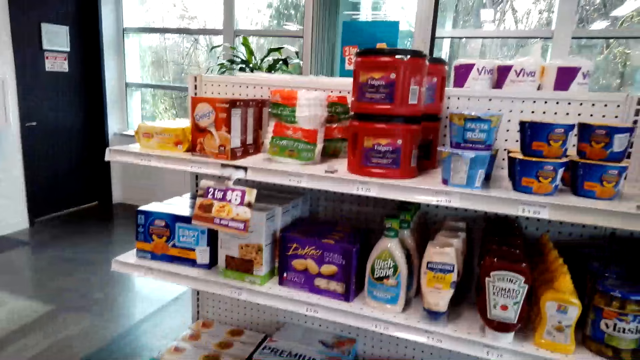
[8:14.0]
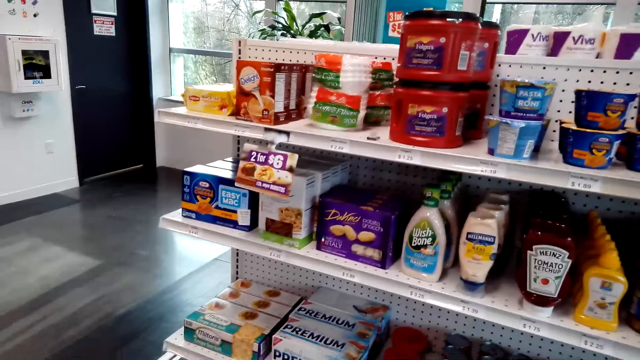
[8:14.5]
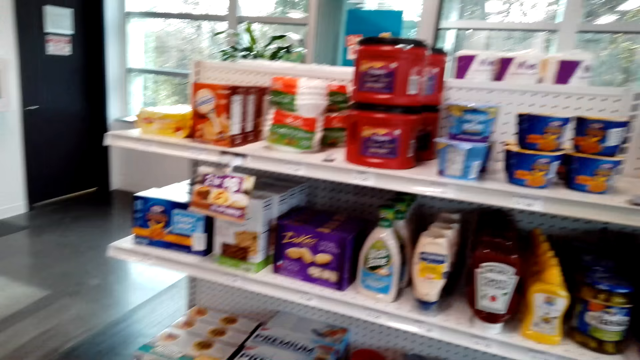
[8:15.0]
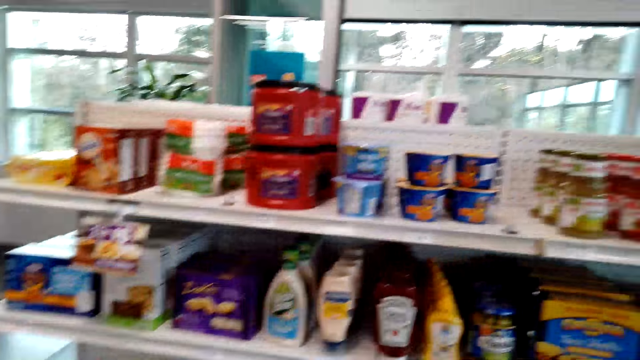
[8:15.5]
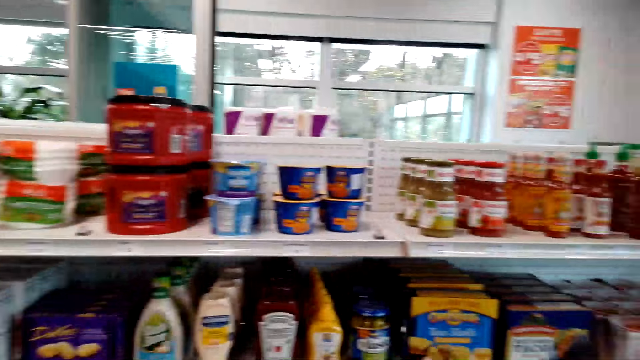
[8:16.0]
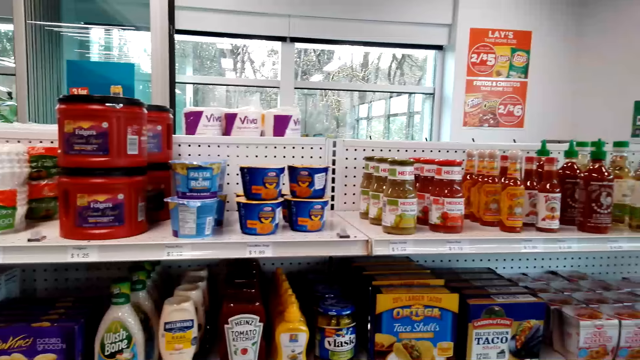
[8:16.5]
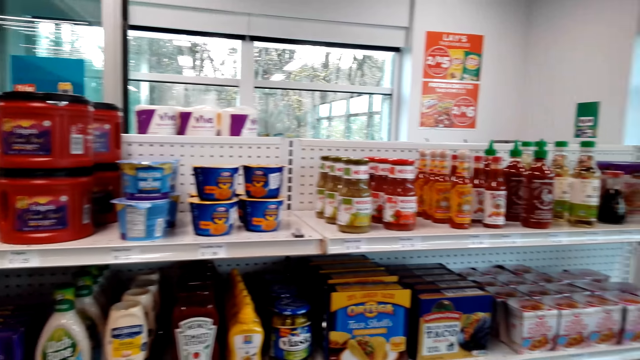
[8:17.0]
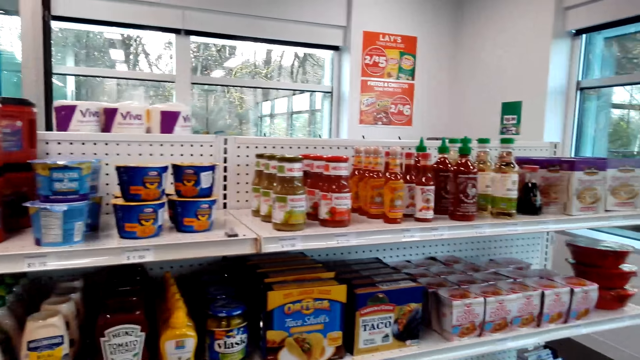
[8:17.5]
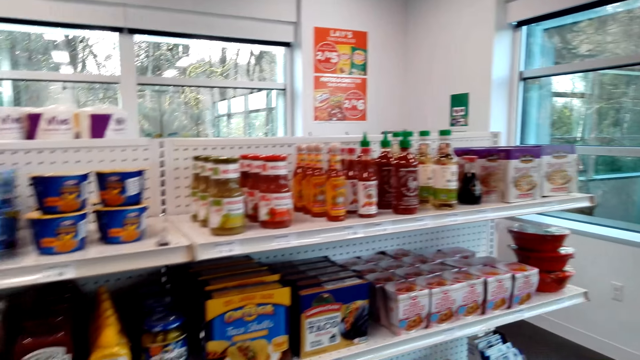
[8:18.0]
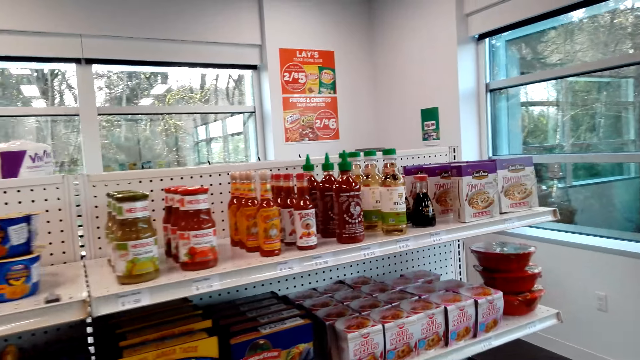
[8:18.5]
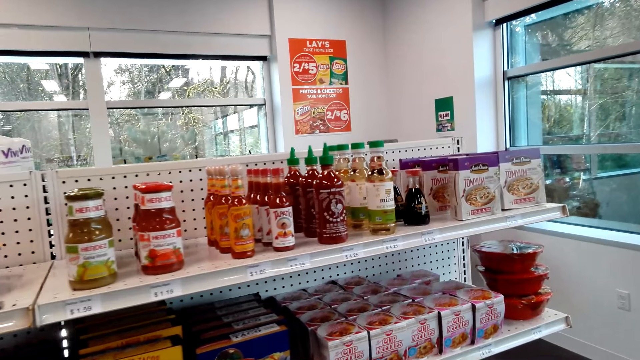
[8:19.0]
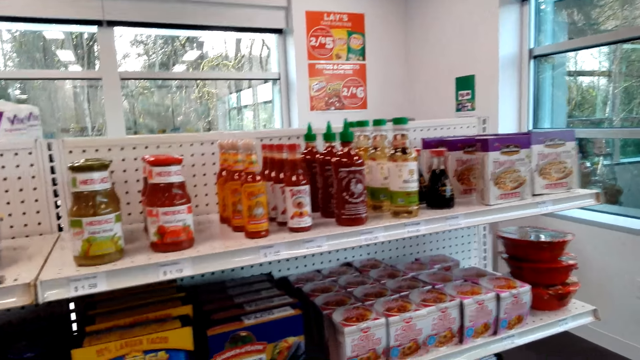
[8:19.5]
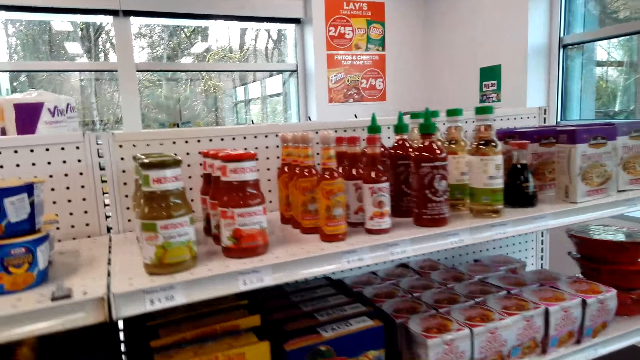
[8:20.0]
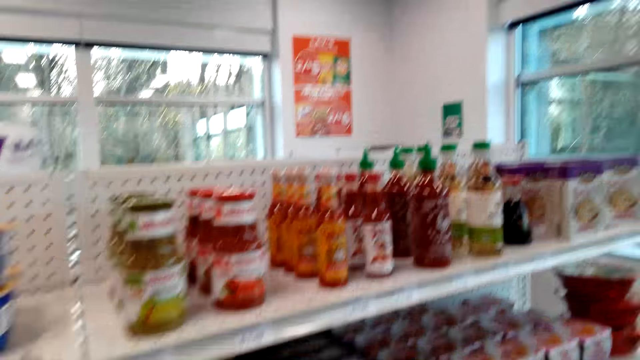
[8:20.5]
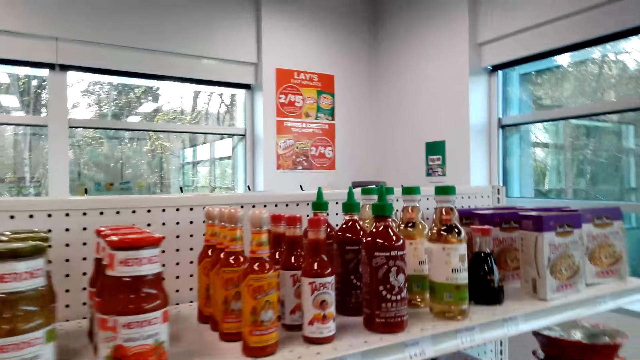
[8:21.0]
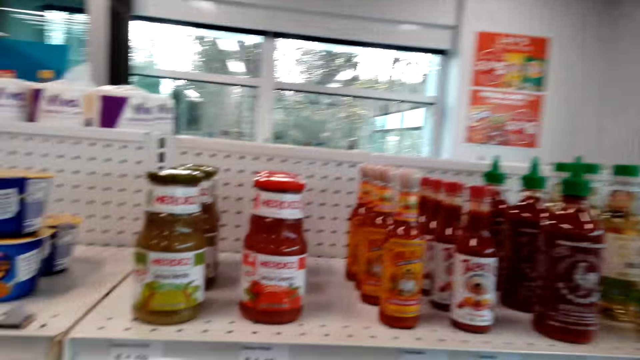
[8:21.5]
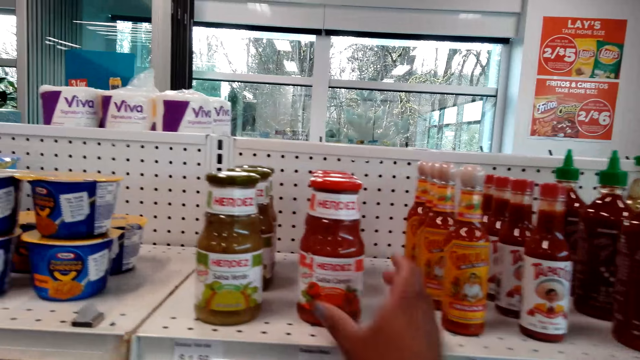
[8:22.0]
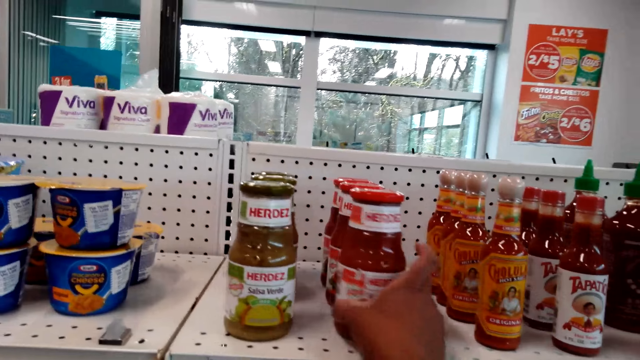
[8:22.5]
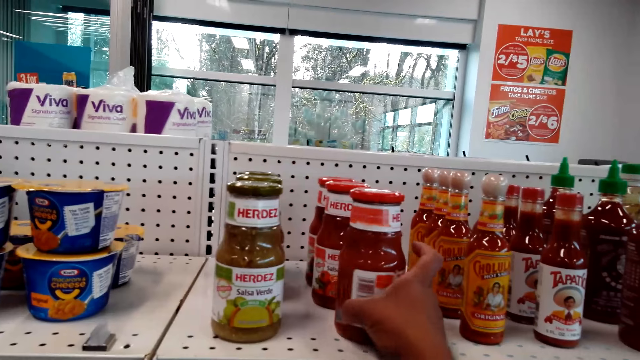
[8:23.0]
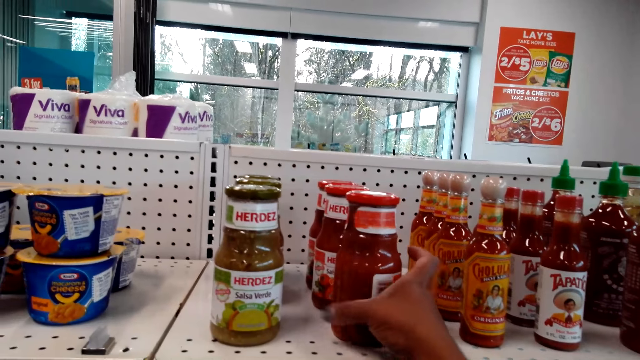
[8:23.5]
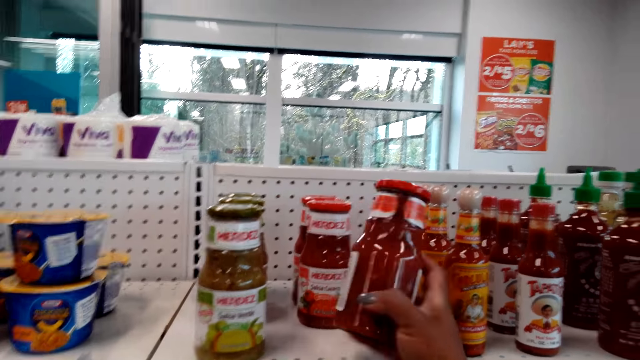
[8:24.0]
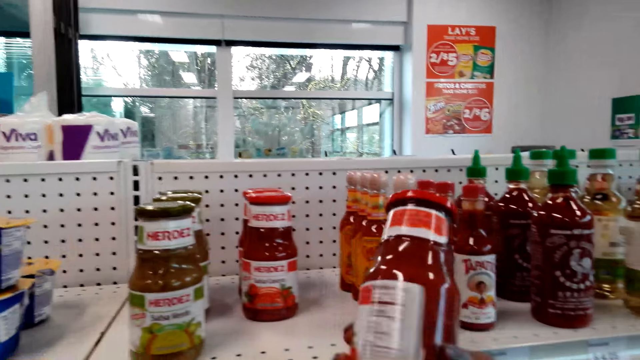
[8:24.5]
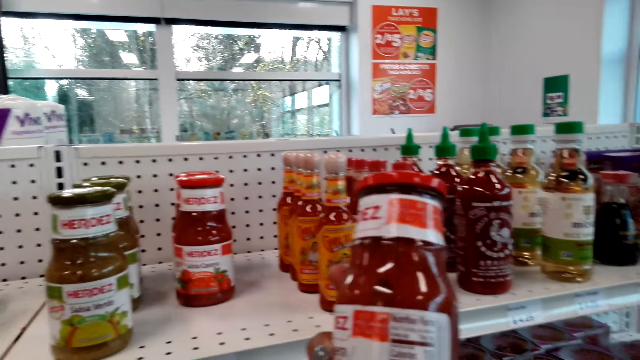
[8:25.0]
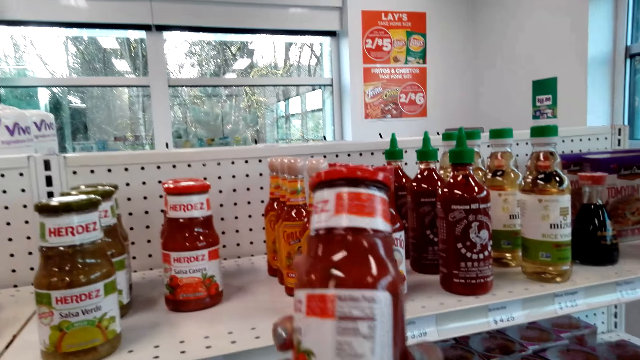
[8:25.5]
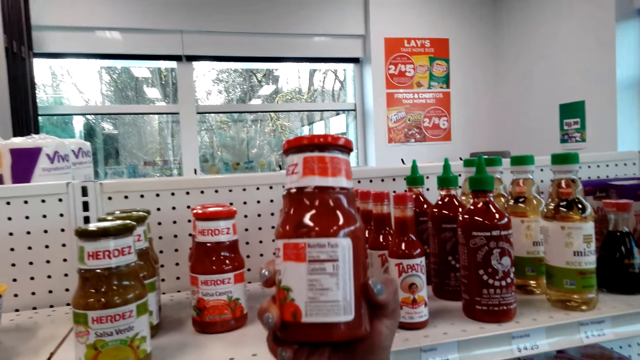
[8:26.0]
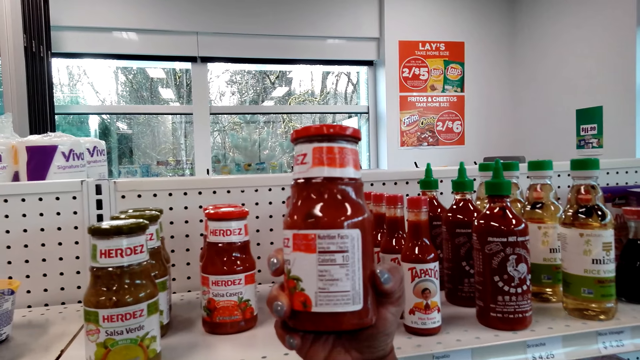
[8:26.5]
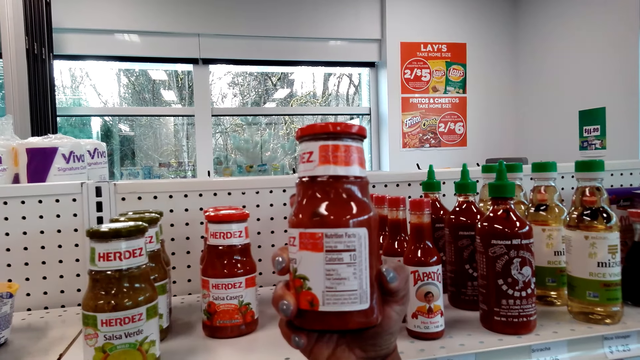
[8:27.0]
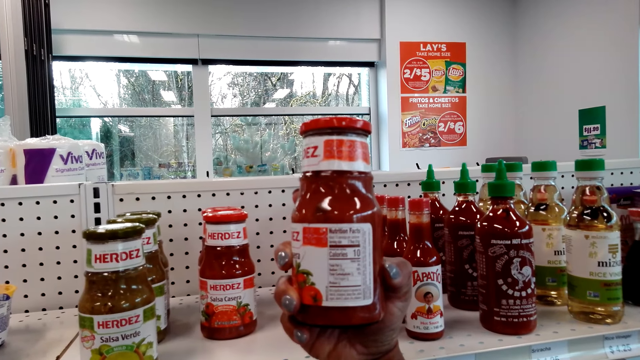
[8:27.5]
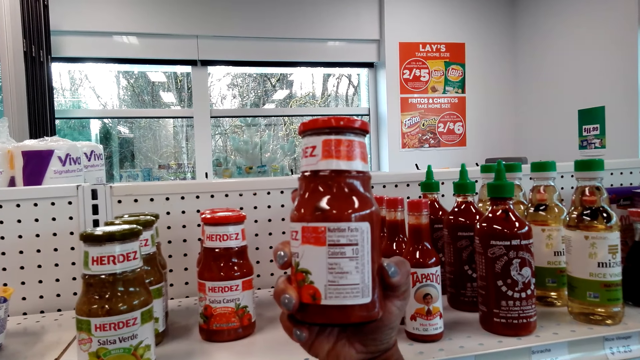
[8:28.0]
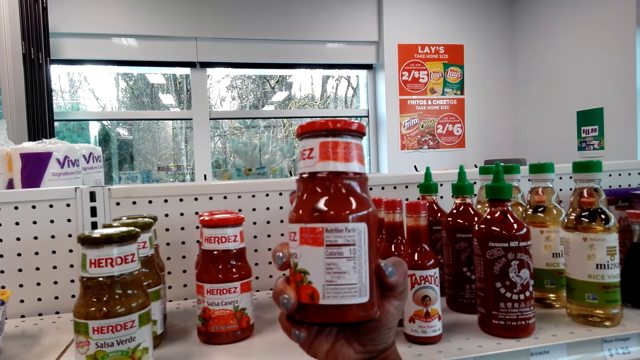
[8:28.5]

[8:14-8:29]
The camera wearer picks up a bottle of Herdez Salsa Casera. They turn the salsa bottle. They stare at the salsa bottle.

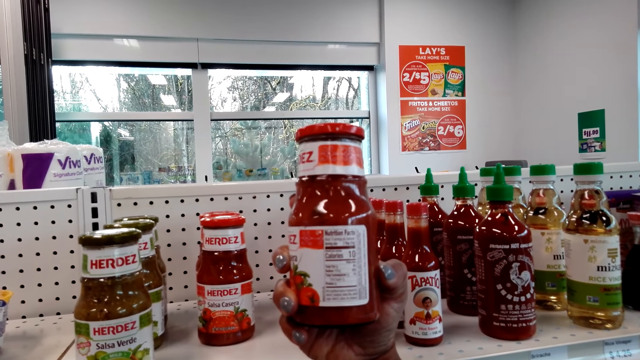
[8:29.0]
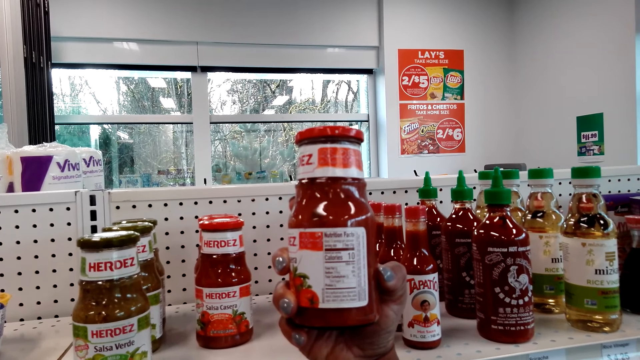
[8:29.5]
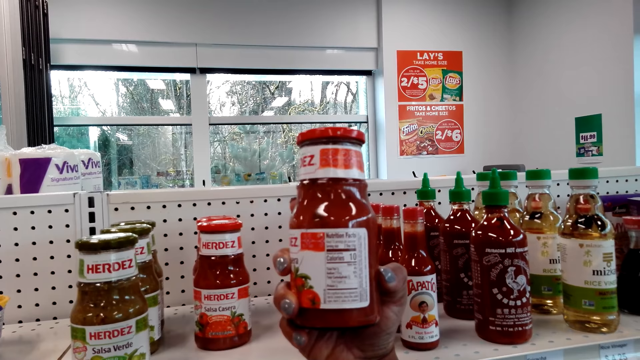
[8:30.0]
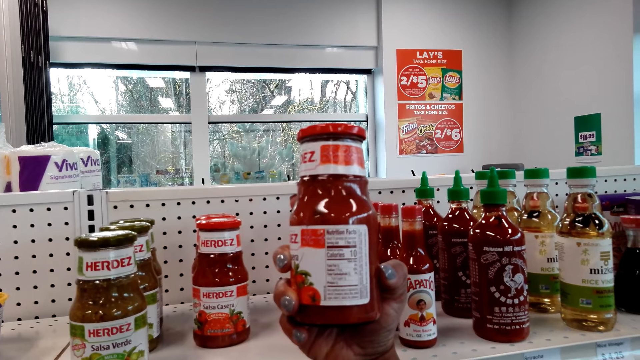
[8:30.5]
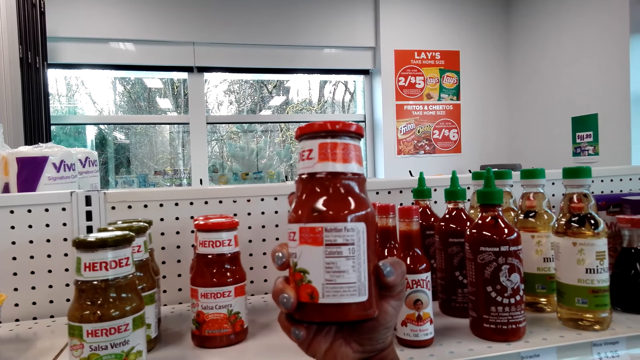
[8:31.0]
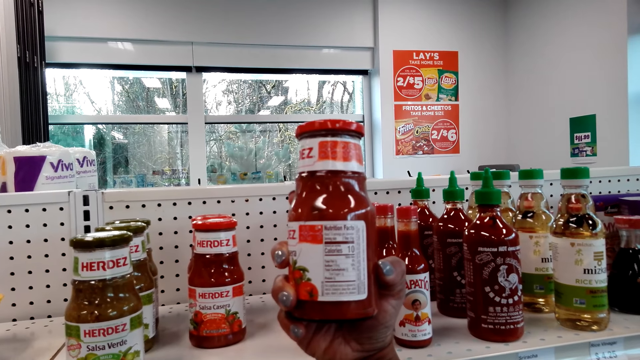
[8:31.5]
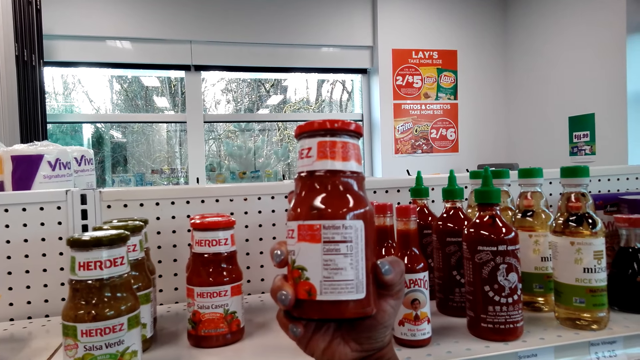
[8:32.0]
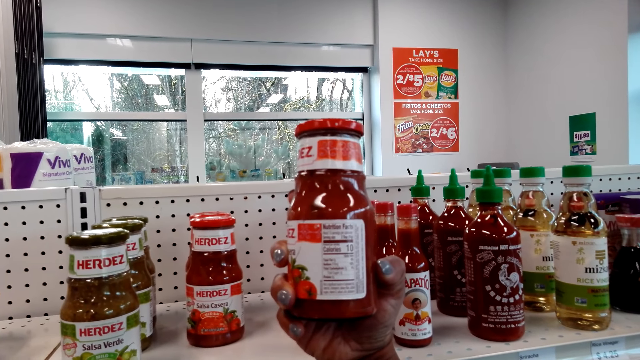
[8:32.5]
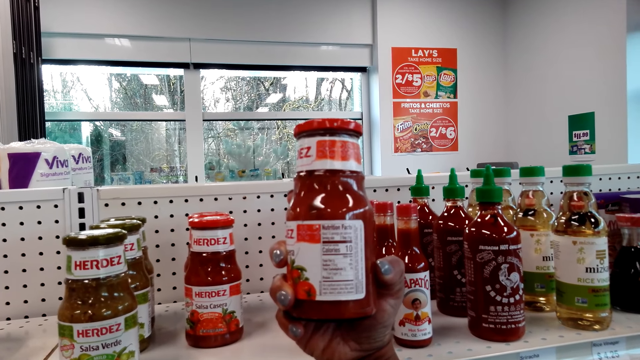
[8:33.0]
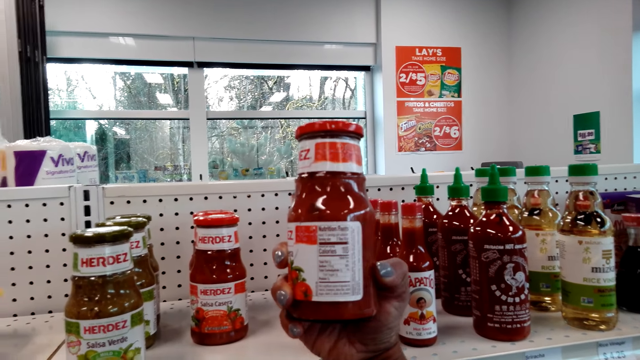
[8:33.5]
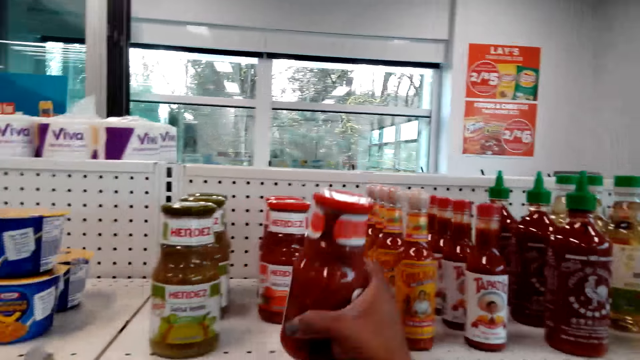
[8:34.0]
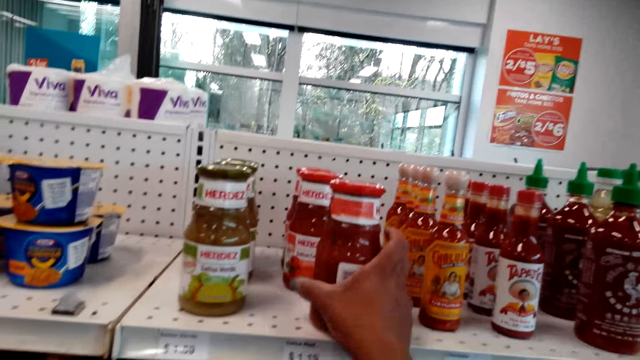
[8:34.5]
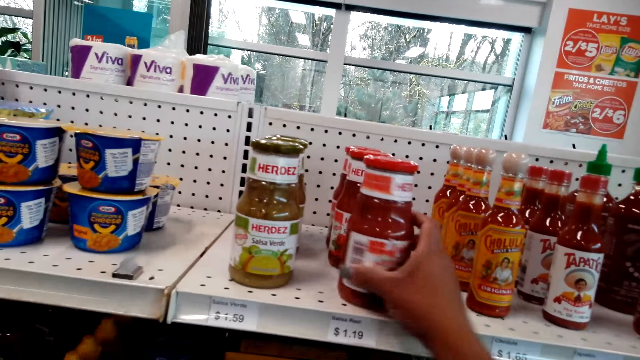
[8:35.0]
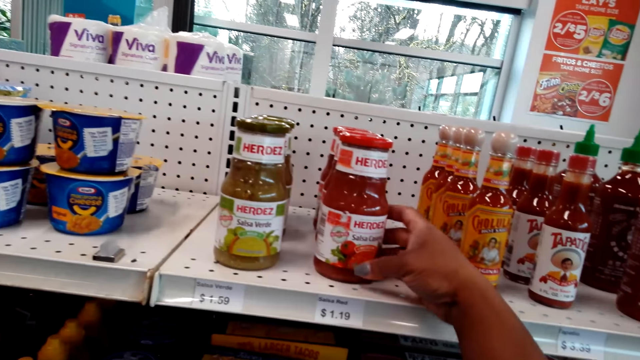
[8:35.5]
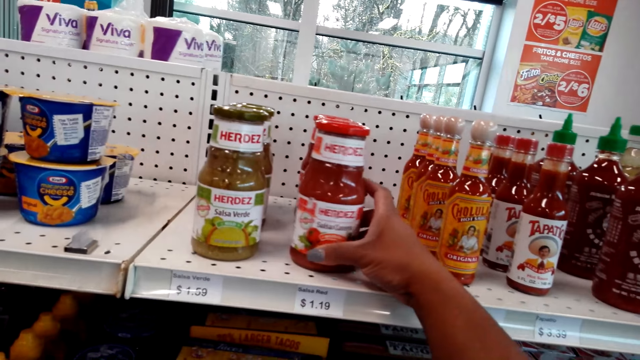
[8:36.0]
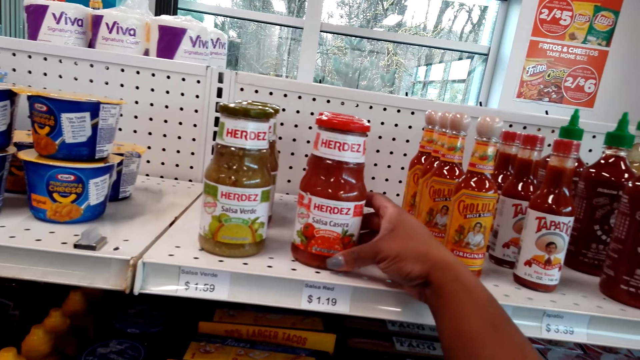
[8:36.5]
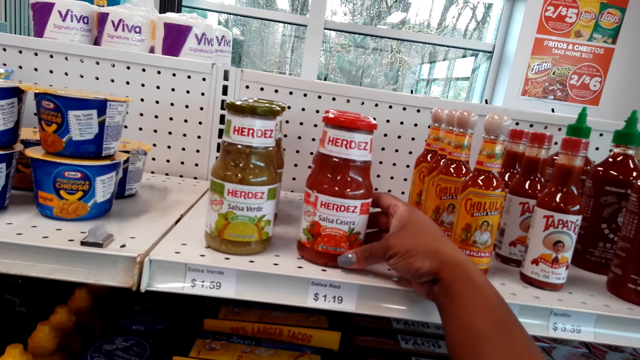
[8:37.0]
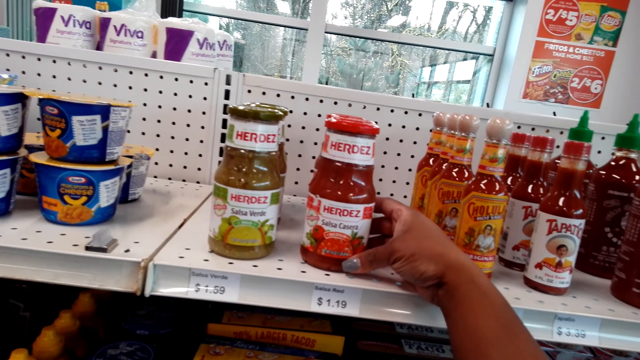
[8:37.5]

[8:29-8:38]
The camera wearer puts back the bottle of Herdez Salsa Casera on the shelf. They turn the salsa bottle.
